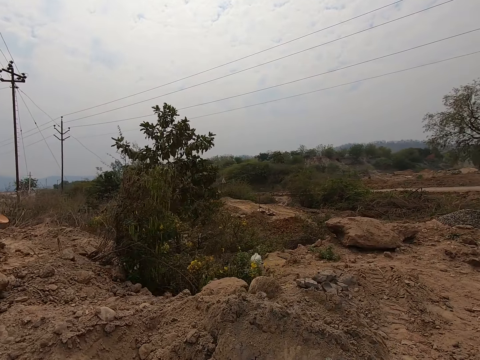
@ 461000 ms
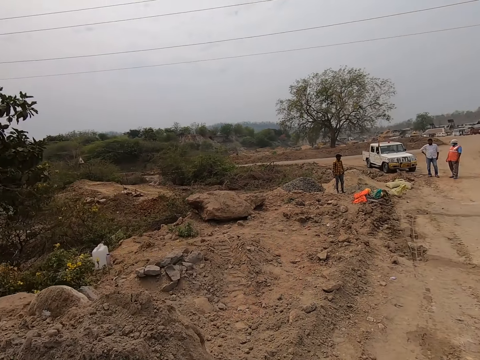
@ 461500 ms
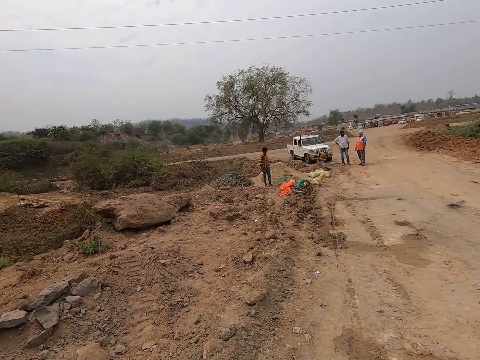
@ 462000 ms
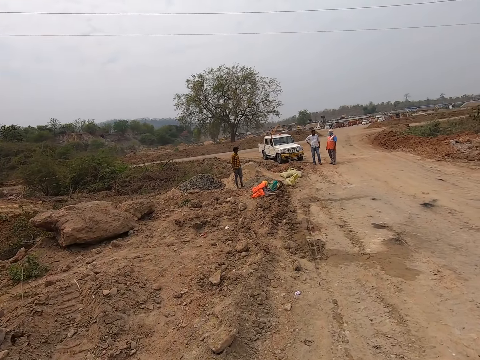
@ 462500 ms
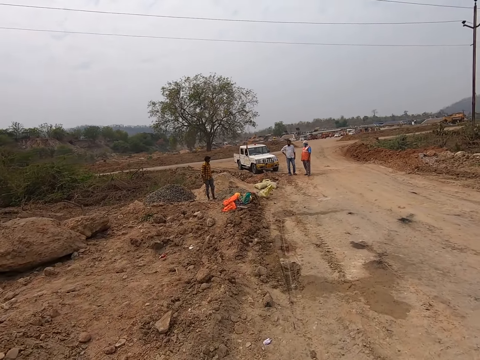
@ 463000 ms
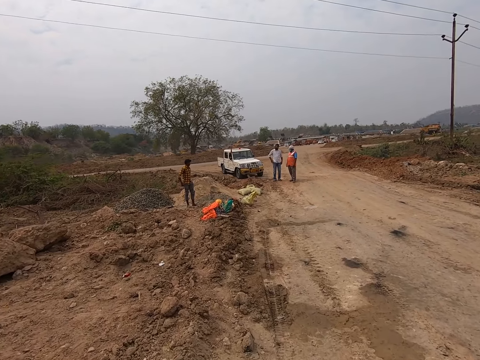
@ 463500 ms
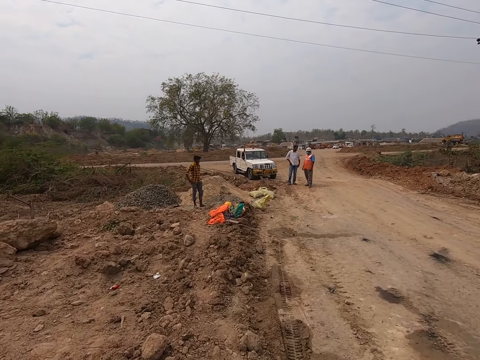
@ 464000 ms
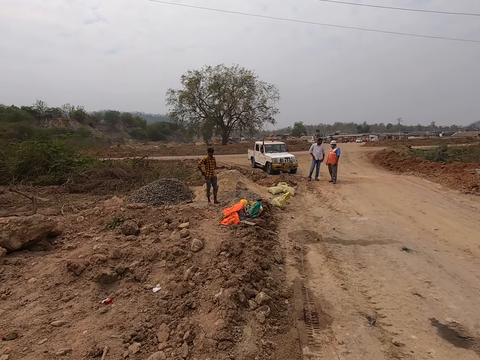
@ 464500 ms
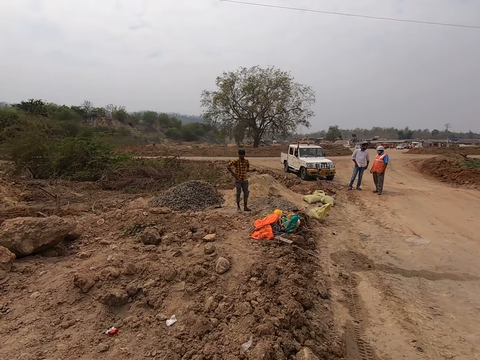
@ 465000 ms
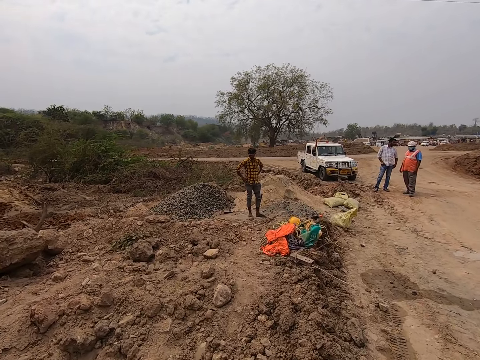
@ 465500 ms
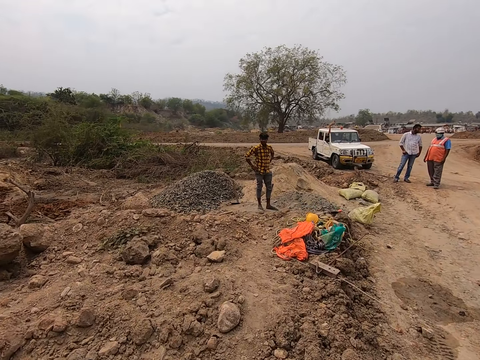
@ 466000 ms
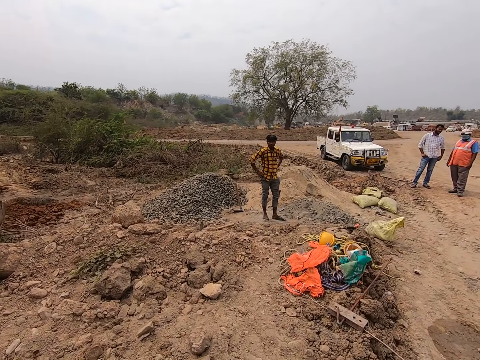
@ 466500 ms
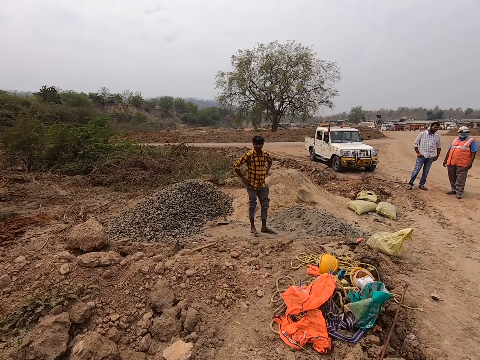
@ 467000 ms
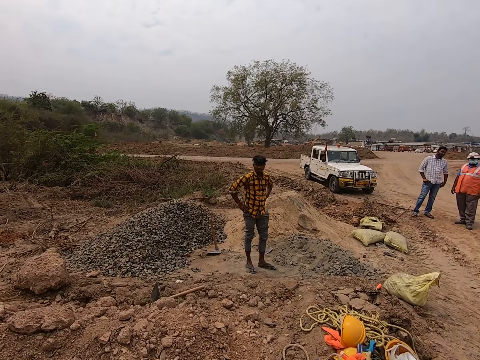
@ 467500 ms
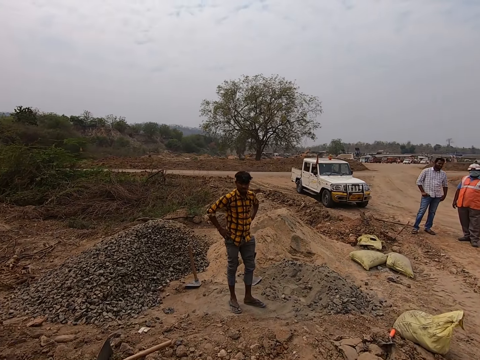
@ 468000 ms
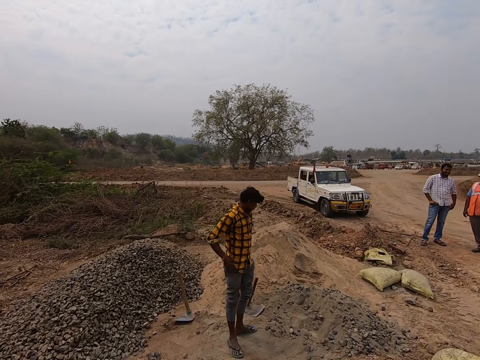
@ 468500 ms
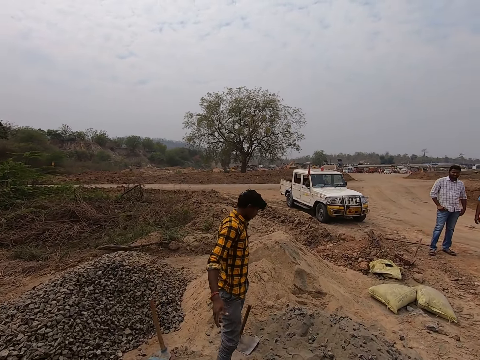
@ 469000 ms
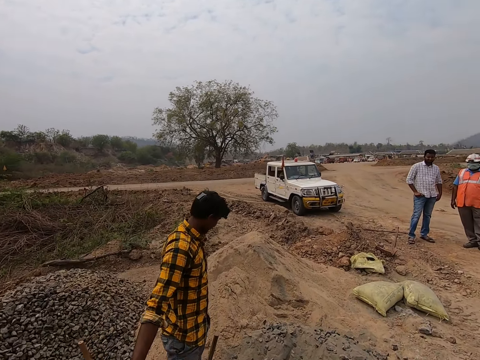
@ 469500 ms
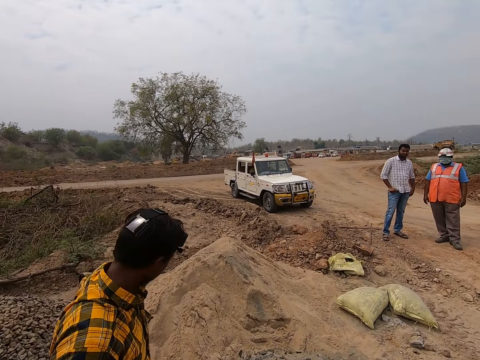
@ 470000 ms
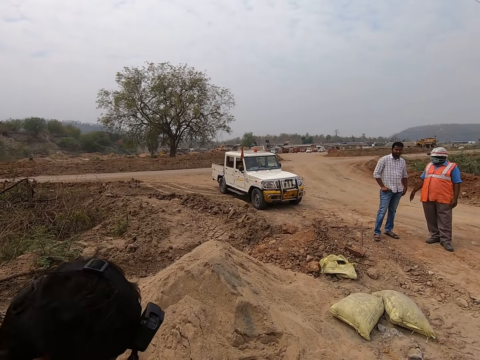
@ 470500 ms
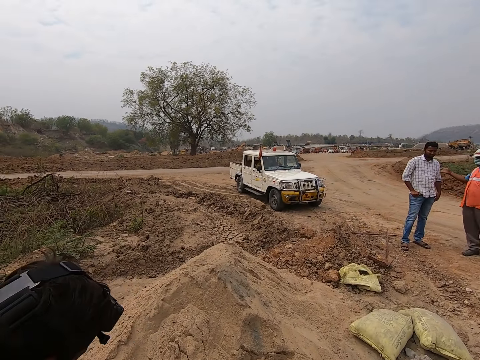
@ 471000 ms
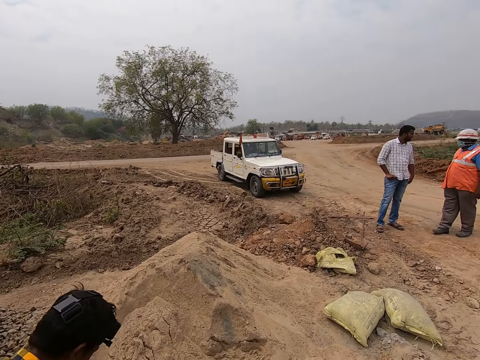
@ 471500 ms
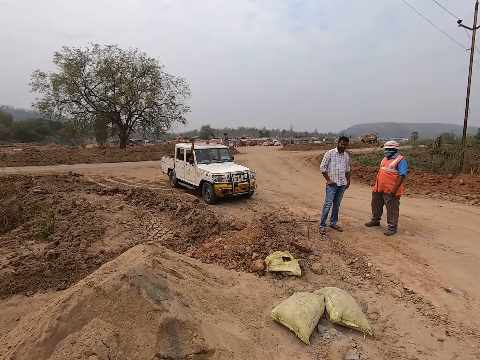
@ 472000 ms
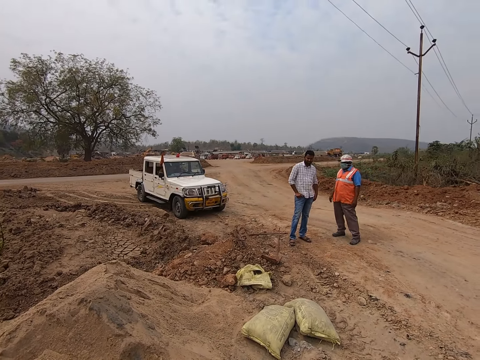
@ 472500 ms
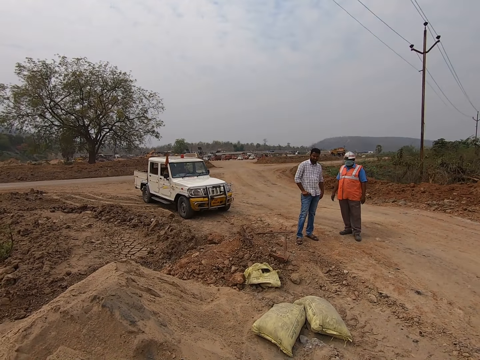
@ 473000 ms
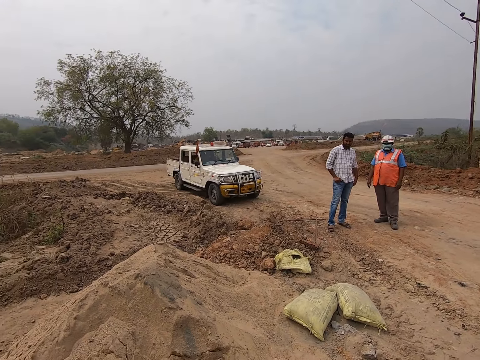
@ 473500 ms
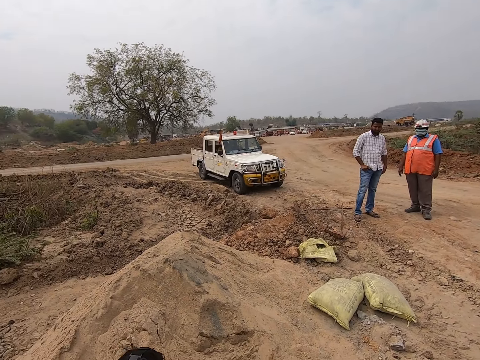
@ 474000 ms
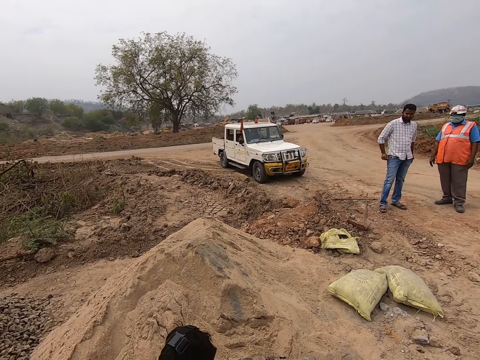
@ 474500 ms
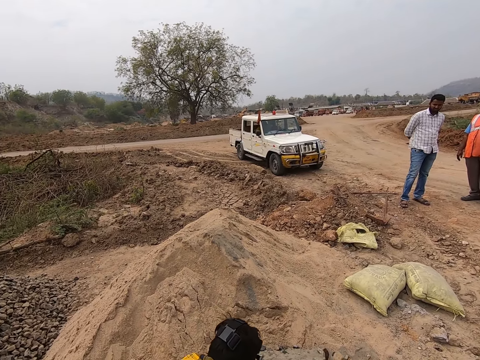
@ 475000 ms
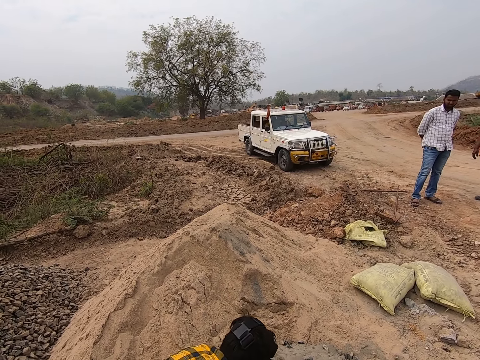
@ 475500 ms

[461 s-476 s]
The camera wearer looks forward. They talk to a man and give something to the man. They look forward and look around.

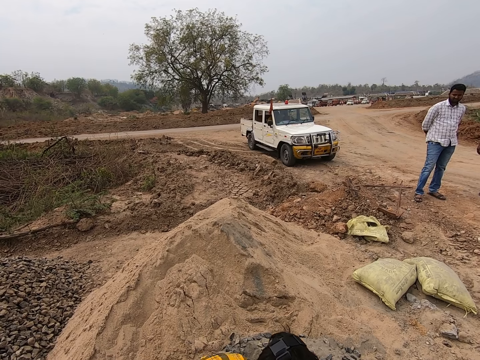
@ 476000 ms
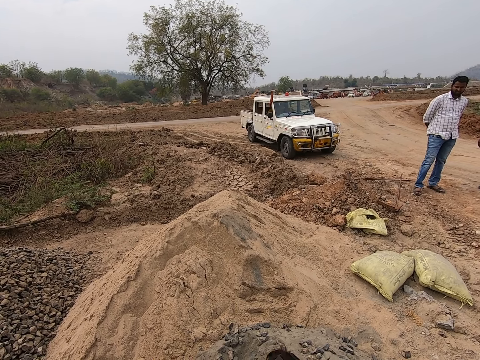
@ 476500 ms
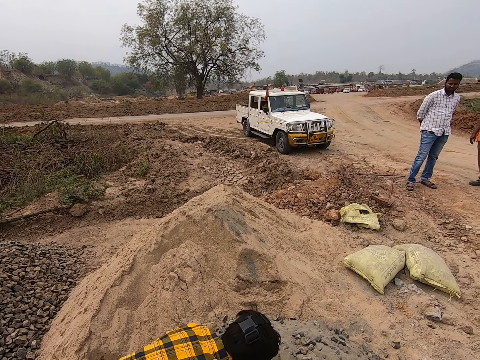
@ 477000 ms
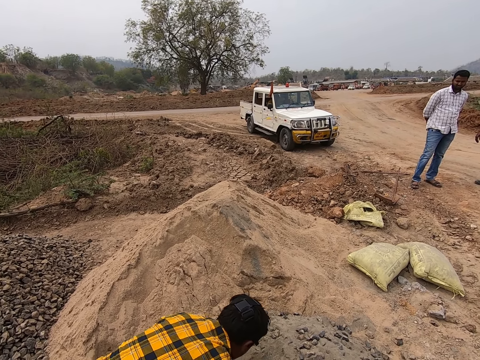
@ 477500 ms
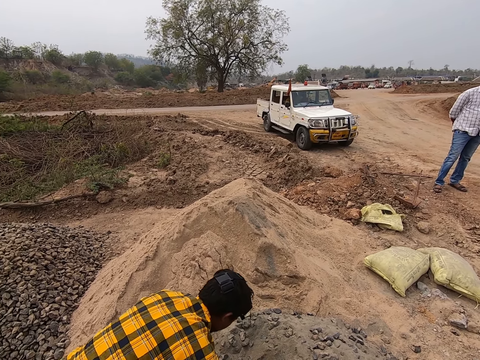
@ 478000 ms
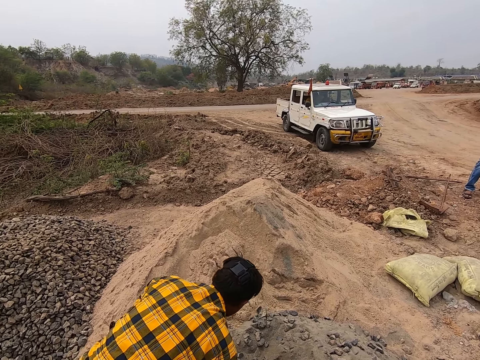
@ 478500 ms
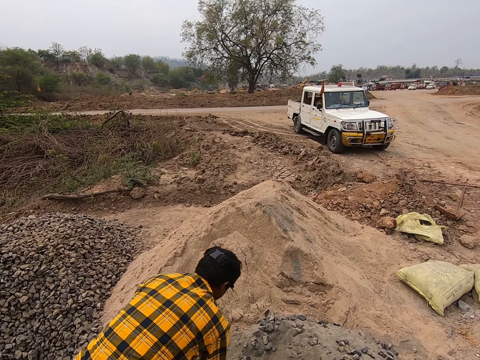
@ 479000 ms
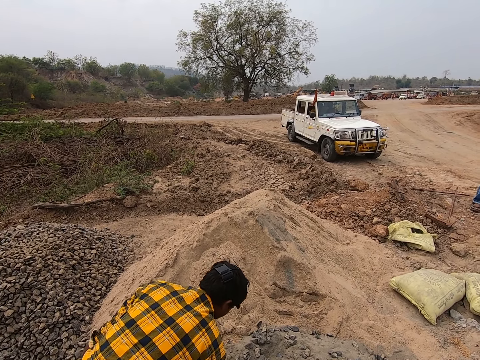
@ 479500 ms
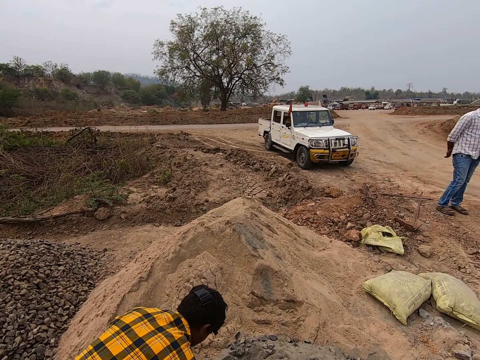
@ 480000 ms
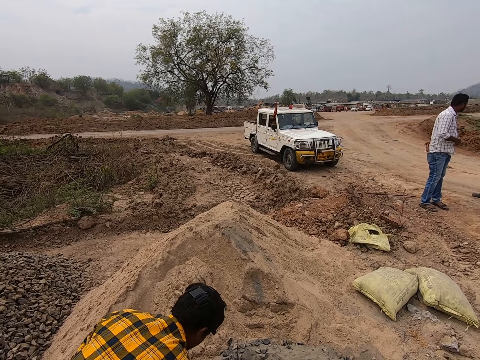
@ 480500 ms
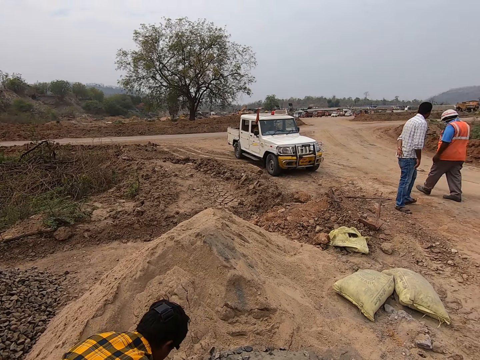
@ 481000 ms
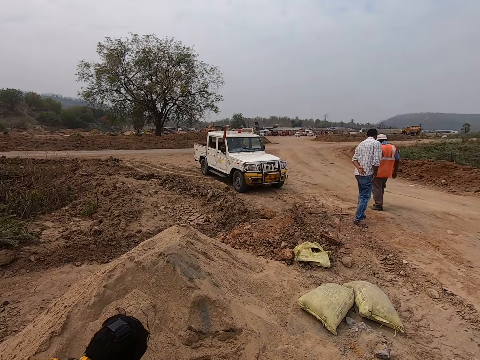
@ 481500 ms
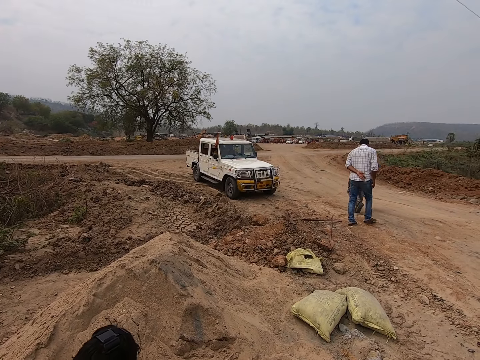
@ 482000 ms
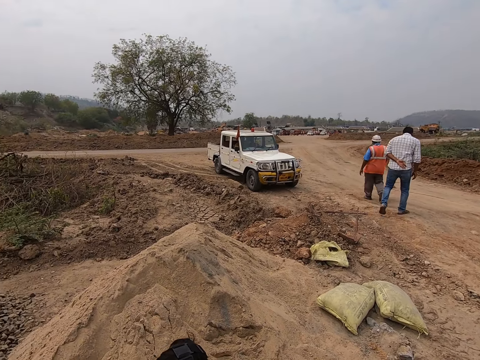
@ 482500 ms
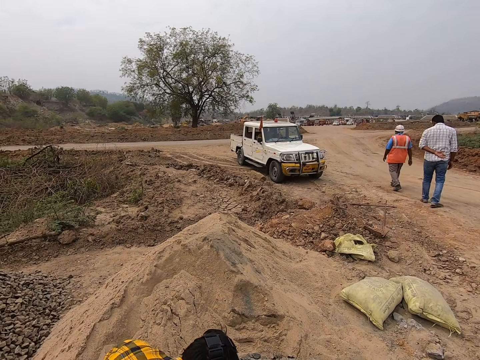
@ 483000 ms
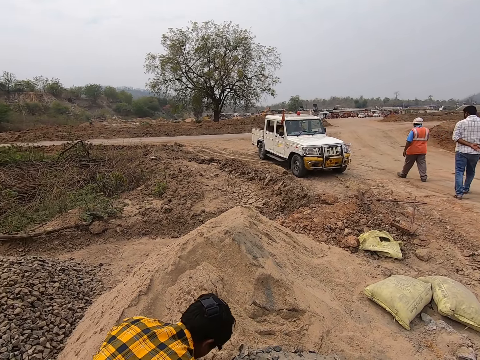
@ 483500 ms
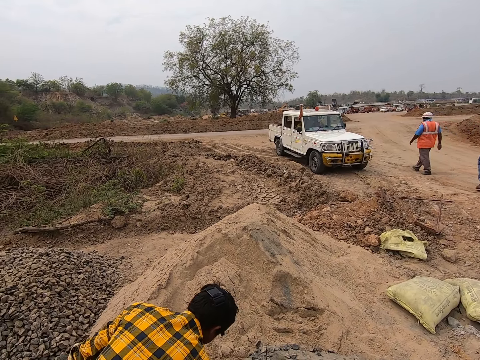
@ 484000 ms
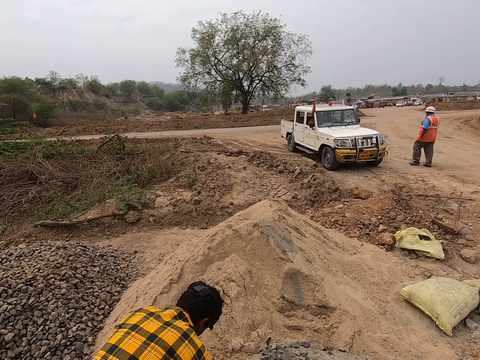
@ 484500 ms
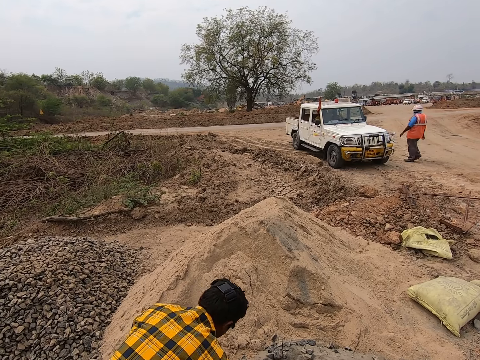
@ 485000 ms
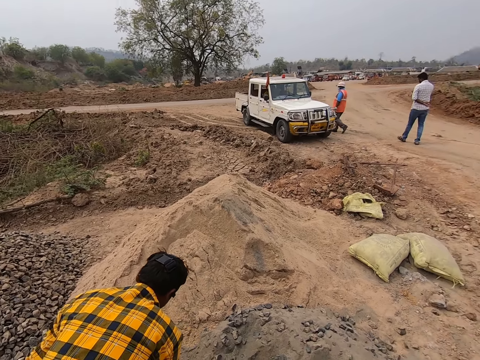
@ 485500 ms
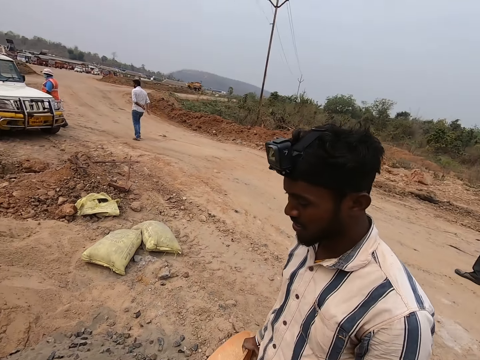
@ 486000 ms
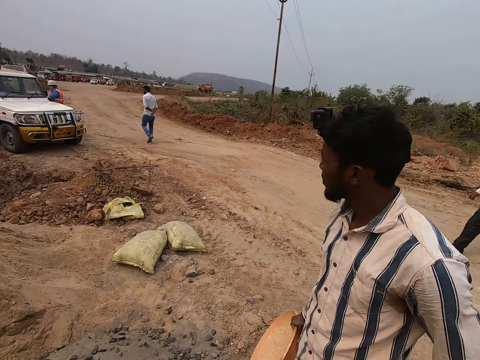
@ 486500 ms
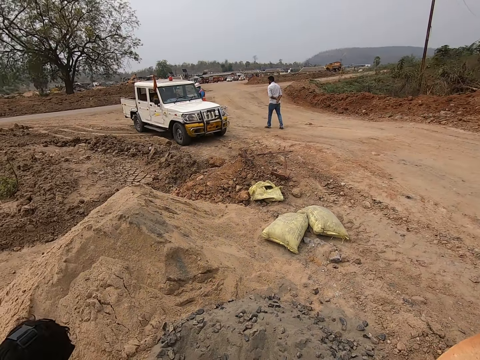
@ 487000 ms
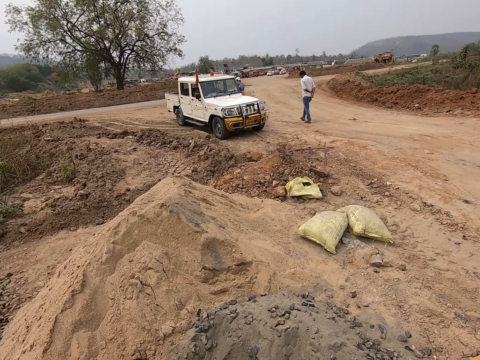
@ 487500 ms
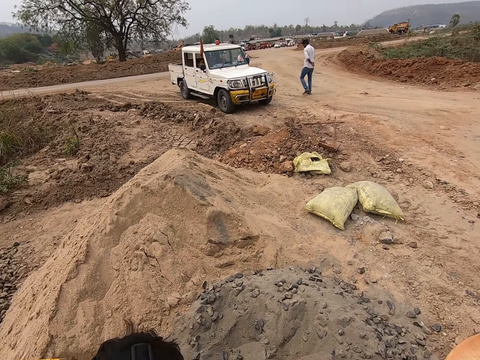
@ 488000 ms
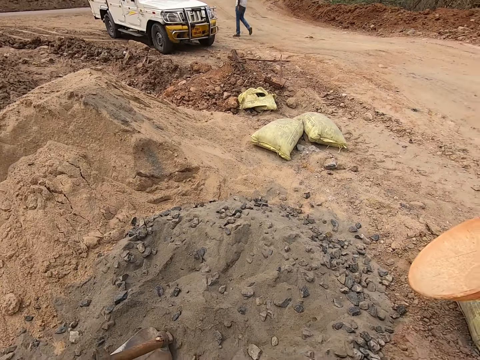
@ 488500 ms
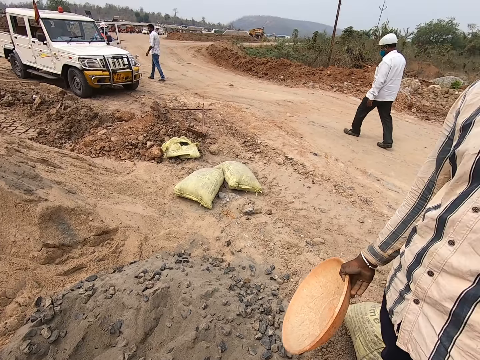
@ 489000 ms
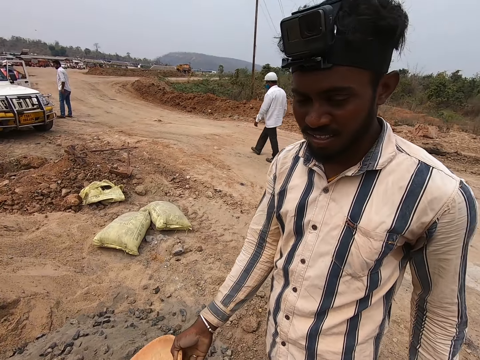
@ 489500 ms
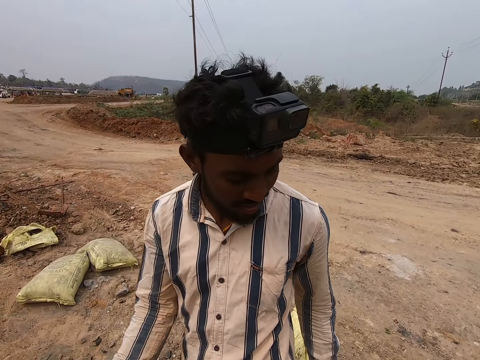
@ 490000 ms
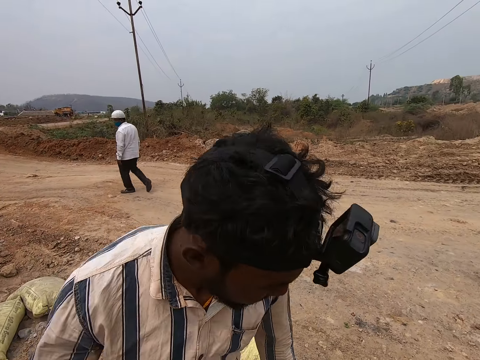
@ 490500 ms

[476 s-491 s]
A person scoops concrete. The camera wearer looks right. Another person looks around. The camera wearer looks forward, looks around, and talks to the other person.
